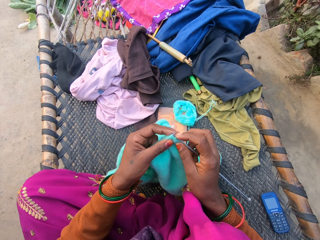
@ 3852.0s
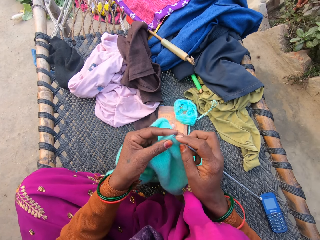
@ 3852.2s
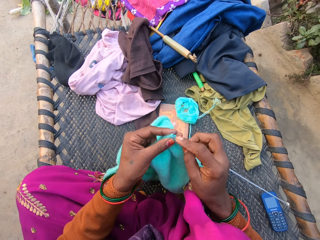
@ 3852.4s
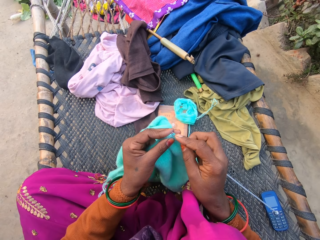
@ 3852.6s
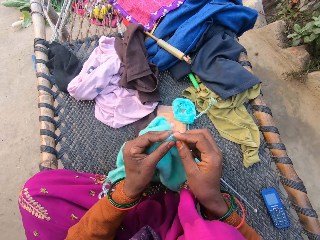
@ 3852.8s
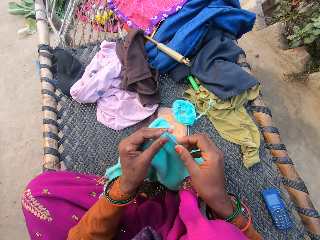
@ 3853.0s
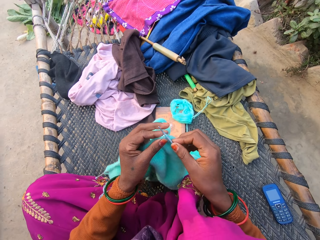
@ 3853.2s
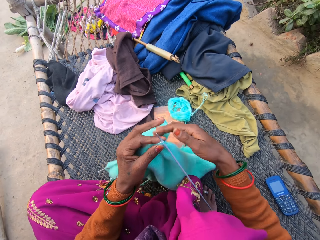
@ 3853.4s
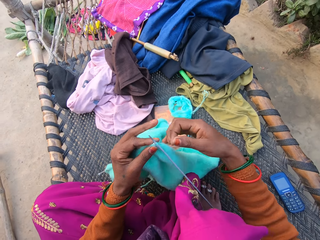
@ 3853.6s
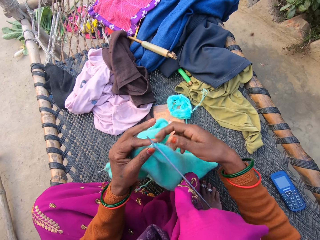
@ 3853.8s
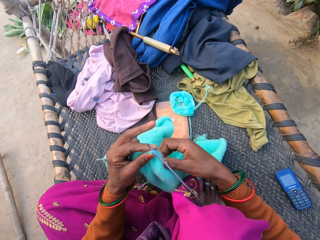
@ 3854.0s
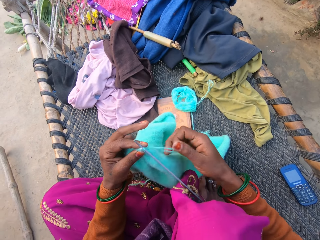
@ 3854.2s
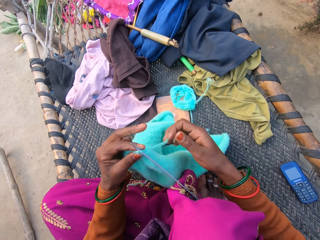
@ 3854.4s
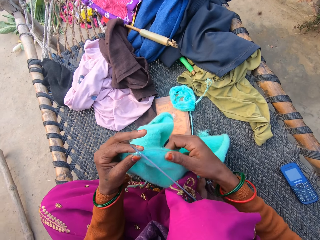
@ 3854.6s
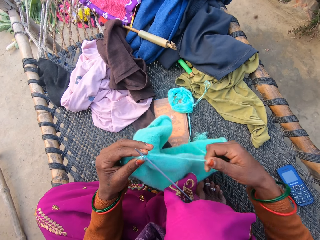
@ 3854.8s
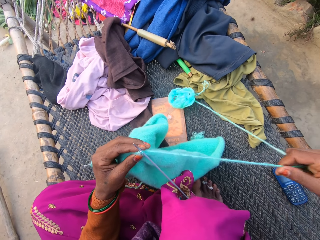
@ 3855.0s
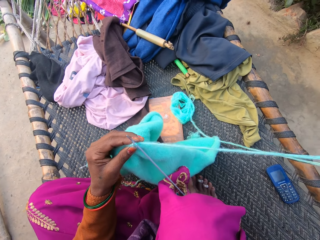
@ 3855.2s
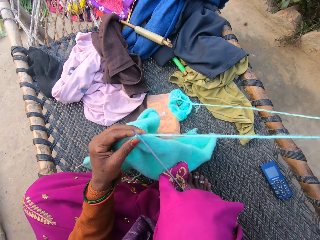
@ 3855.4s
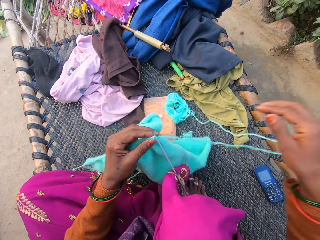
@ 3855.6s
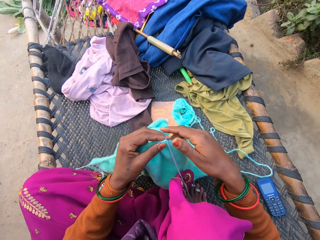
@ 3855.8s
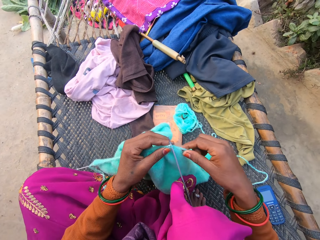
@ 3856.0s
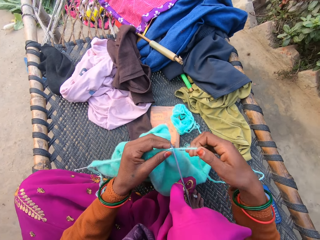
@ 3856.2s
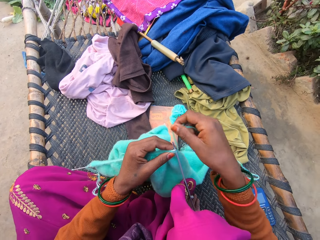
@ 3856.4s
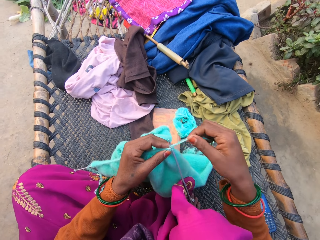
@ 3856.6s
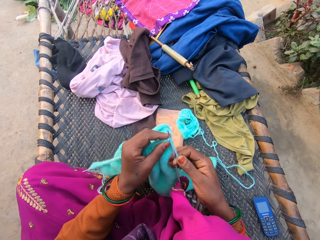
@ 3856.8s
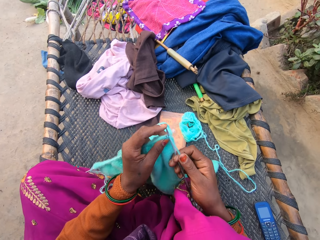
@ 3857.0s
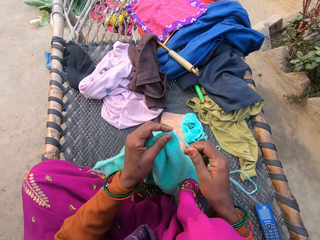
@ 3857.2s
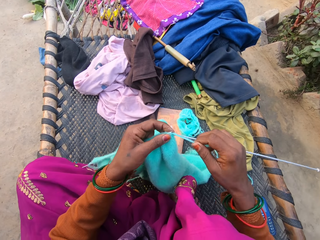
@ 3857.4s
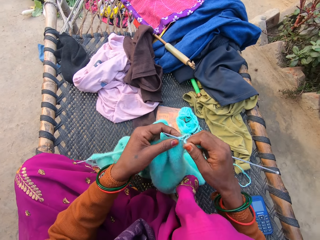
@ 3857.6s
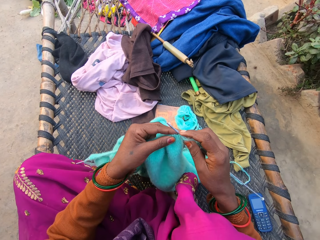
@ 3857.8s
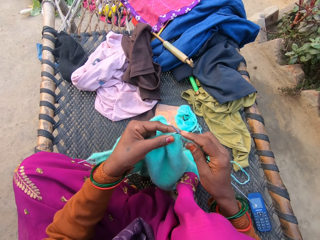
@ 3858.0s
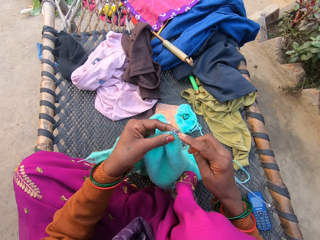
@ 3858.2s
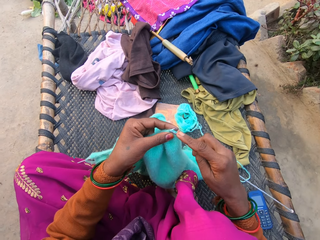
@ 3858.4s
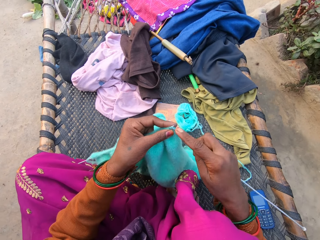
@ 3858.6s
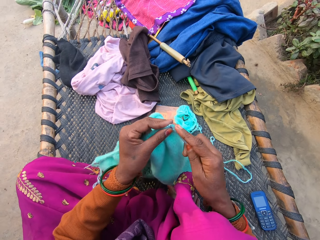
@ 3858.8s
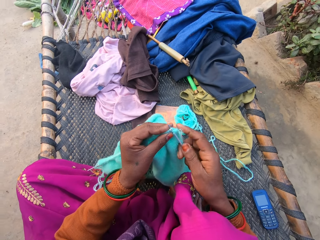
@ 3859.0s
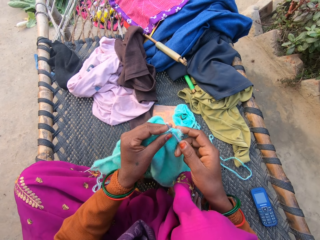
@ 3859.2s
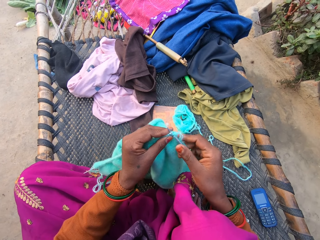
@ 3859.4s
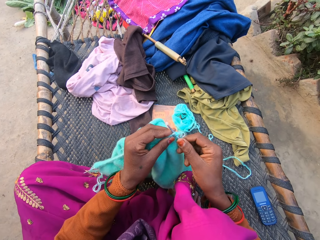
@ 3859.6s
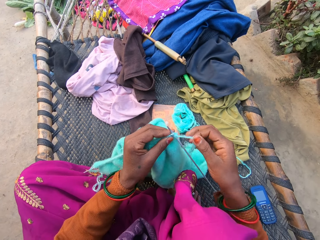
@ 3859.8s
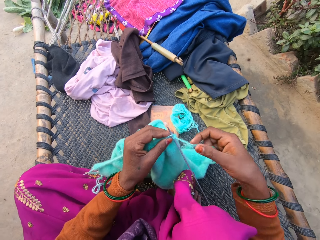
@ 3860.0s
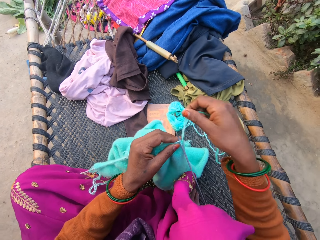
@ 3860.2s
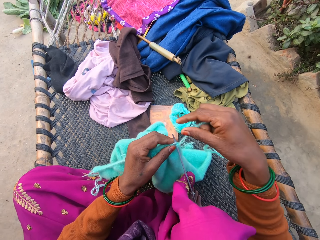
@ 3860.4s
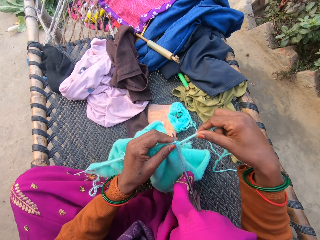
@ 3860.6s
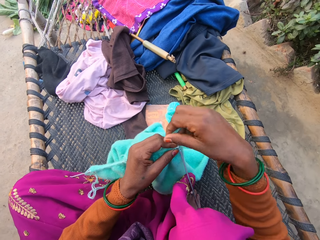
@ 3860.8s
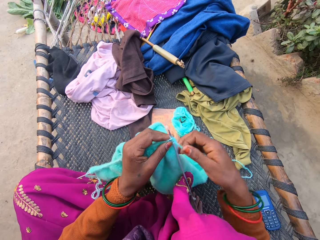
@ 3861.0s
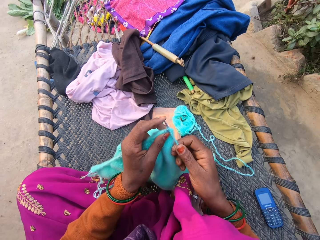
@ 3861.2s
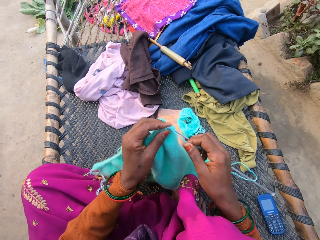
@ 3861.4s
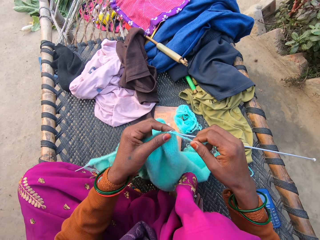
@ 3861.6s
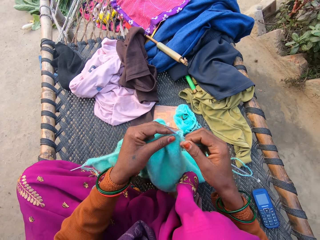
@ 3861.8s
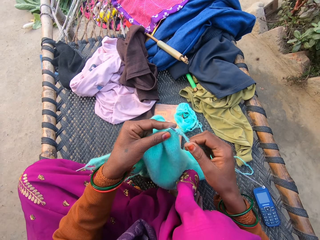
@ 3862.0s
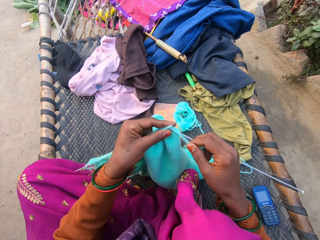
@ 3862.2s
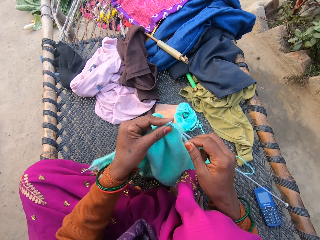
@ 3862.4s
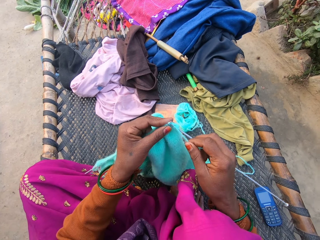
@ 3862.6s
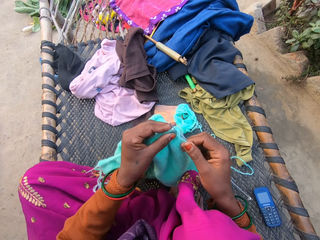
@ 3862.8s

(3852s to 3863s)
The camera wearer weaves a fabric. They pull a string. They weave the fabric.

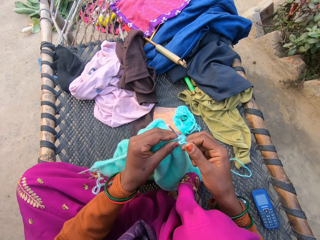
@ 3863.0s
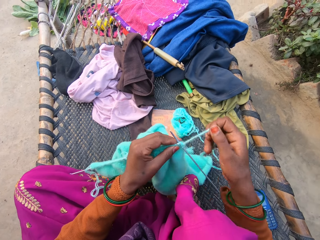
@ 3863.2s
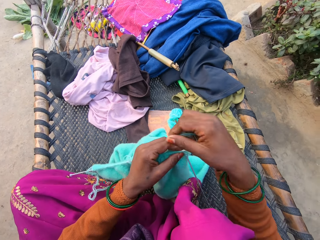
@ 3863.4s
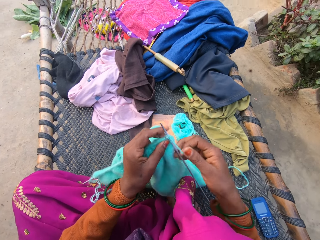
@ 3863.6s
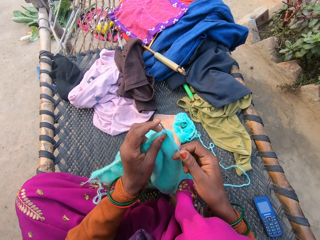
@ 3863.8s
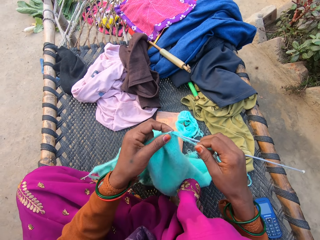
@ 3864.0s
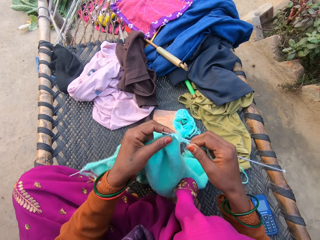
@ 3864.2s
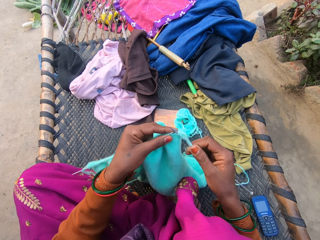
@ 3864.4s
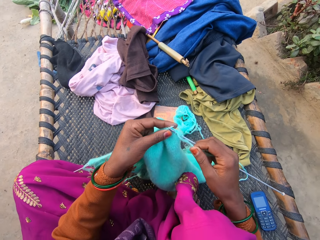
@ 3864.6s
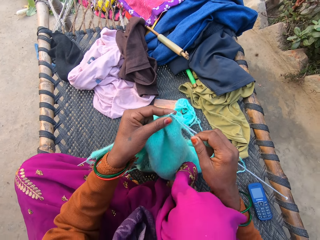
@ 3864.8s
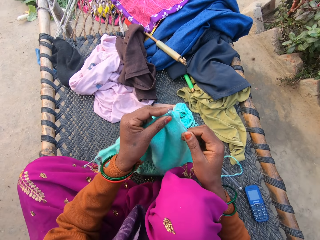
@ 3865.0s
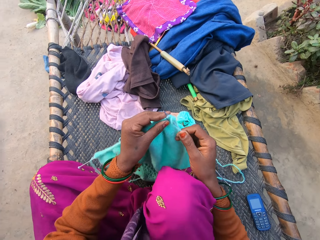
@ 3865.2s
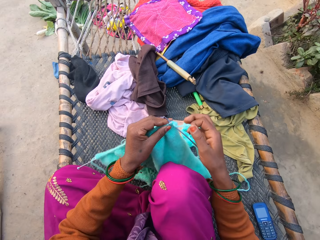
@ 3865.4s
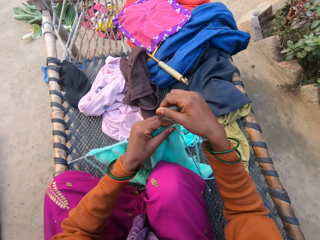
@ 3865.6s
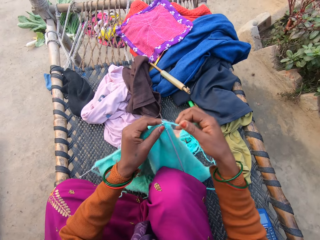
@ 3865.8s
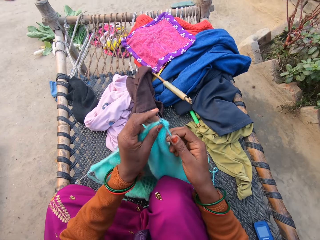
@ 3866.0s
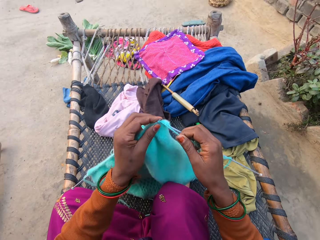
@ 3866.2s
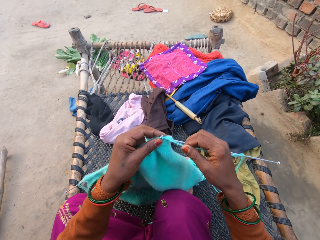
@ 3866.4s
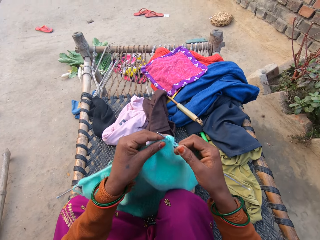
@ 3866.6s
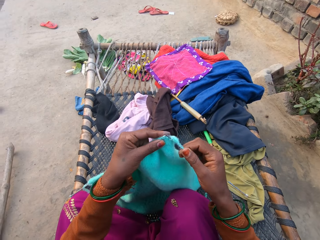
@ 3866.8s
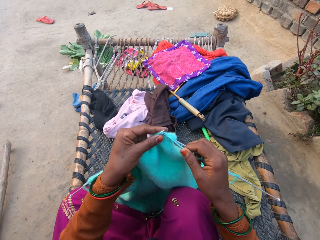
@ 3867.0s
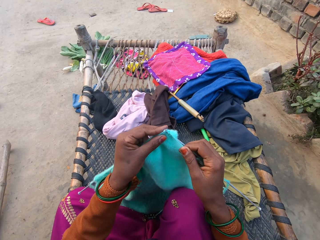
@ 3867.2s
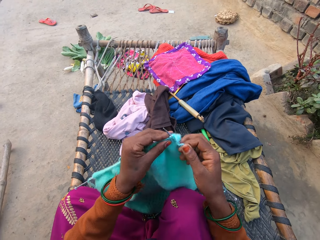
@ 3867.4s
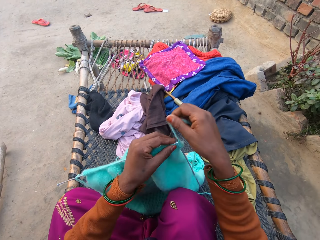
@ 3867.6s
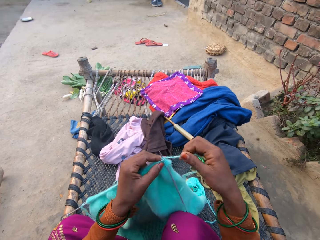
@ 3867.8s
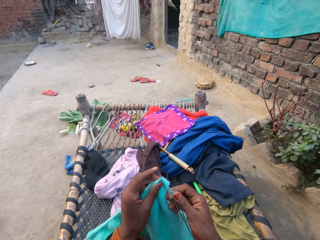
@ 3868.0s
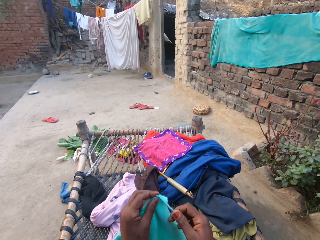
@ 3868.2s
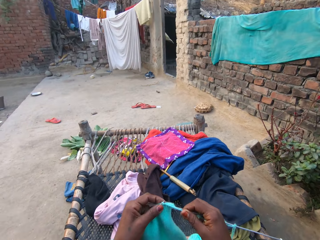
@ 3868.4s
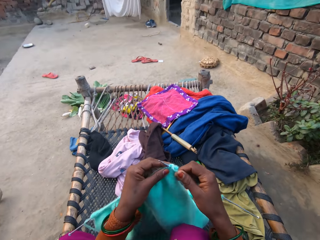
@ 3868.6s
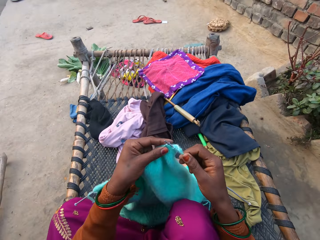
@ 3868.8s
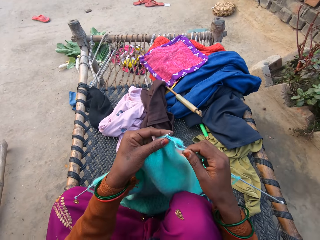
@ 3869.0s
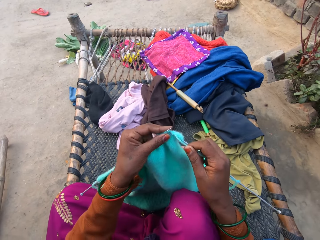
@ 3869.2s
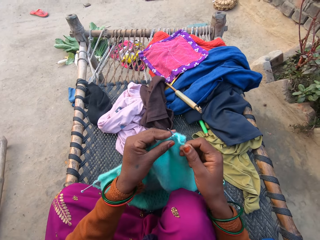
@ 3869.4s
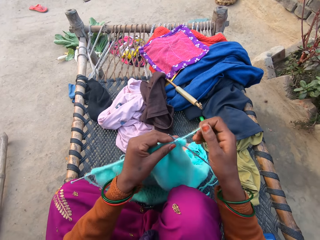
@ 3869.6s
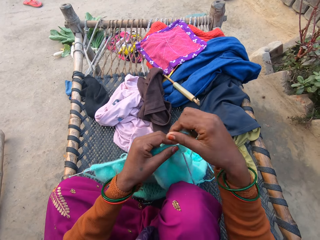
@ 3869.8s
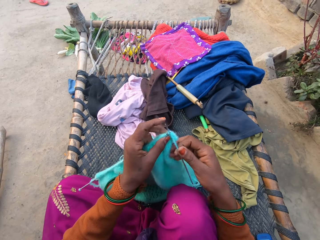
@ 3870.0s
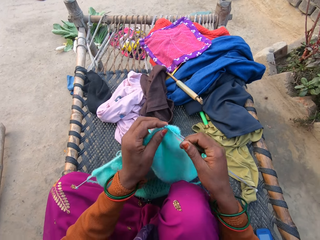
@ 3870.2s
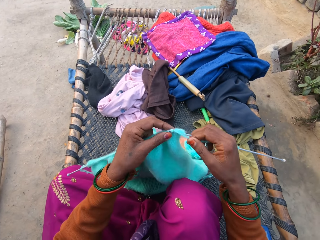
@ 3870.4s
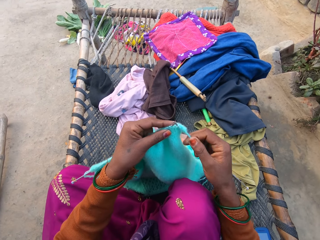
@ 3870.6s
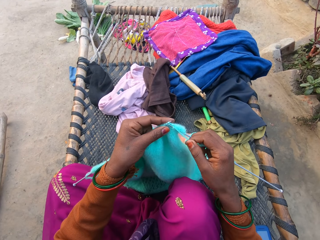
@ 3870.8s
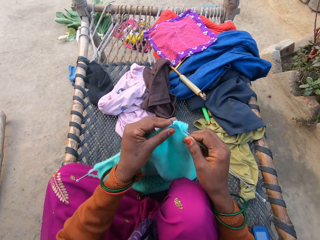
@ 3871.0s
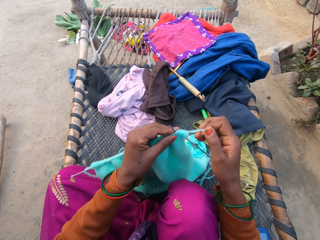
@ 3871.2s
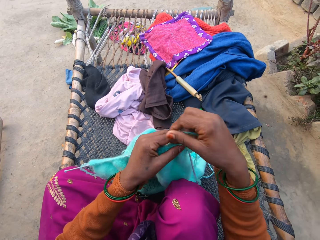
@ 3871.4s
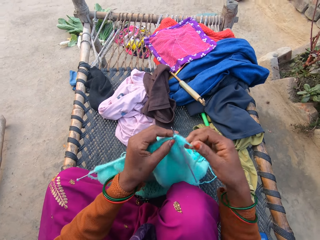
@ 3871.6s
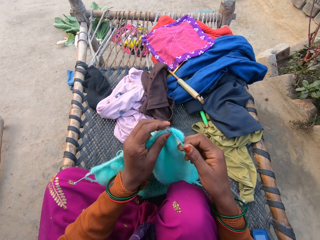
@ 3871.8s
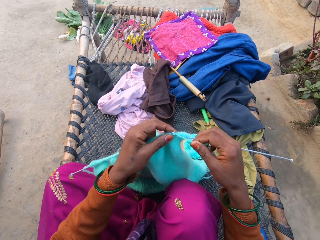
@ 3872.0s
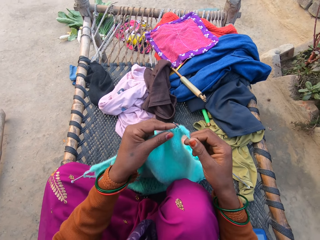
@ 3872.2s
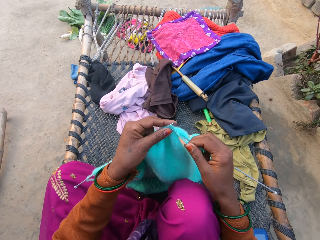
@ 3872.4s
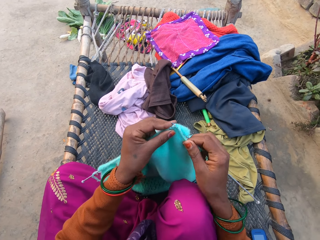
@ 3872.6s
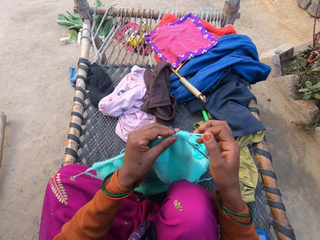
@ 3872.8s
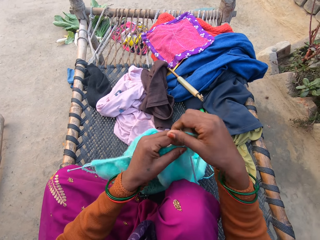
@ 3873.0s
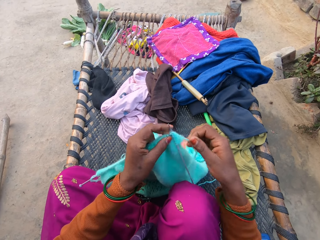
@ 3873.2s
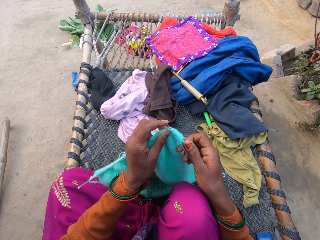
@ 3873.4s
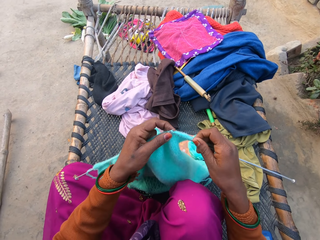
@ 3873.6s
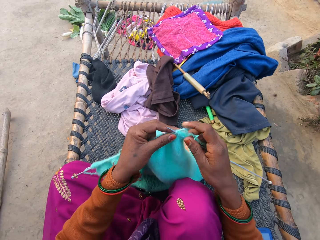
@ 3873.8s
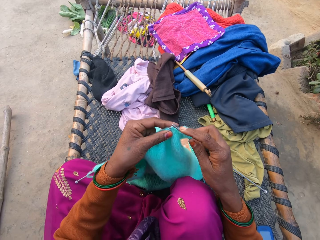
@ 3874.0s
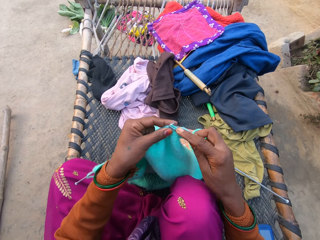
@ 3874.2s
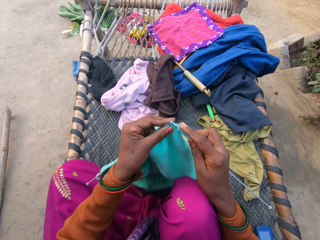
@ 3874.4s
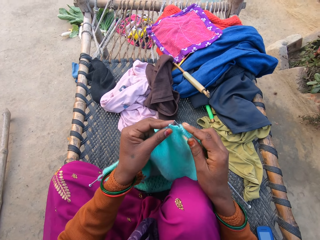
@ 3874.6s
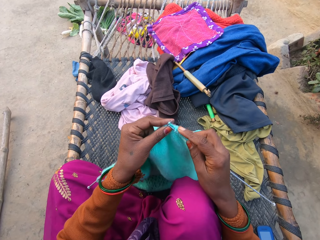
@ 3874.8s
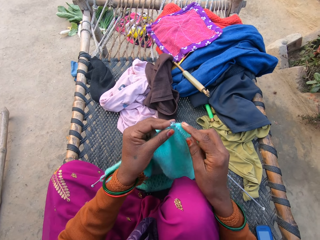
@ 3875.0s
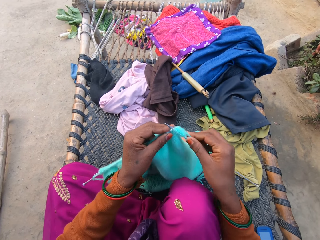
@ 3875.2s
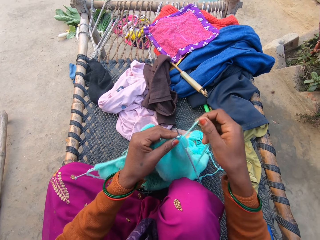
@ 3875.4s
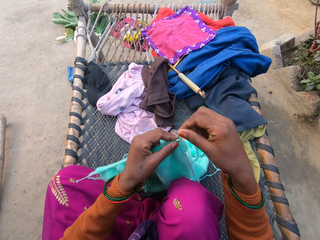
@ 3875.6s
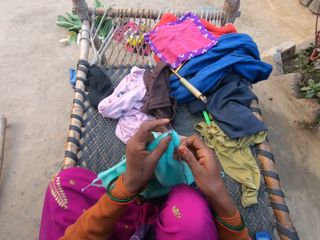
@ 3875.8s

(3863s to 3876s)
The camera wearer moves her knees. She weaves a fabric. She moves her head. She weaves the fabric.
